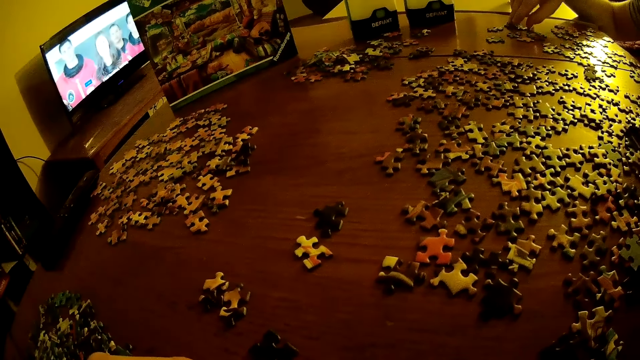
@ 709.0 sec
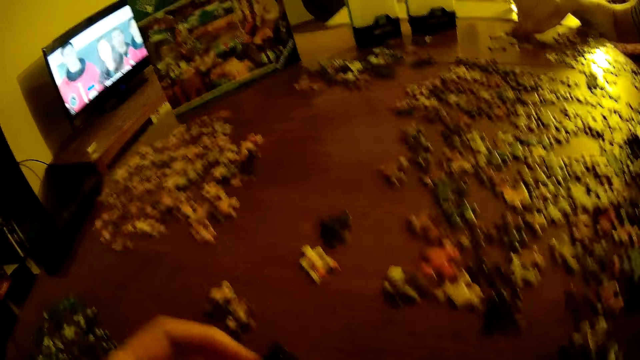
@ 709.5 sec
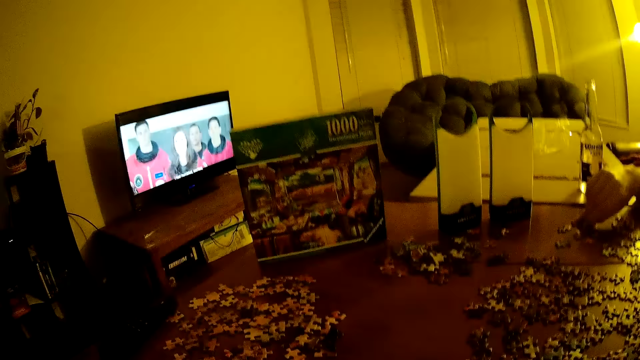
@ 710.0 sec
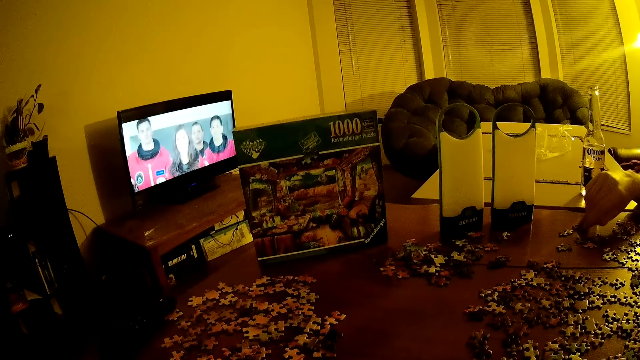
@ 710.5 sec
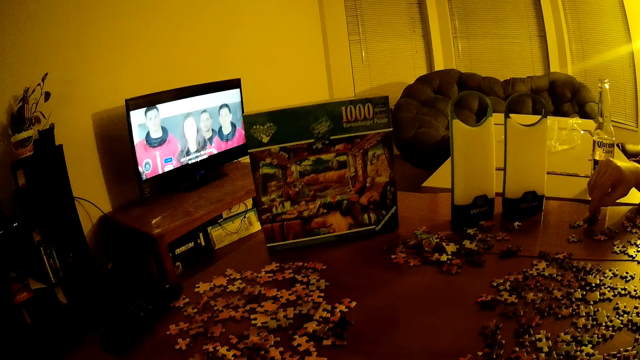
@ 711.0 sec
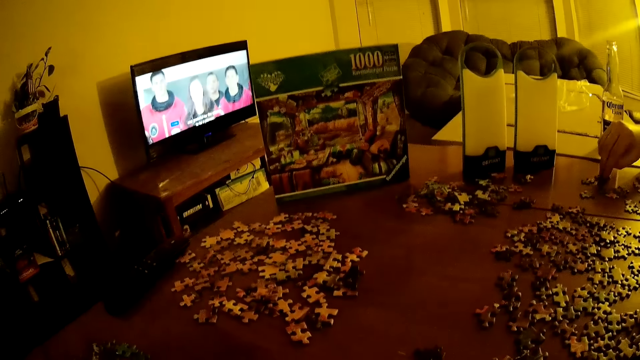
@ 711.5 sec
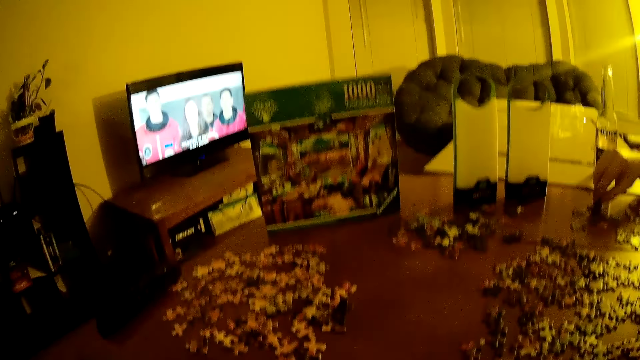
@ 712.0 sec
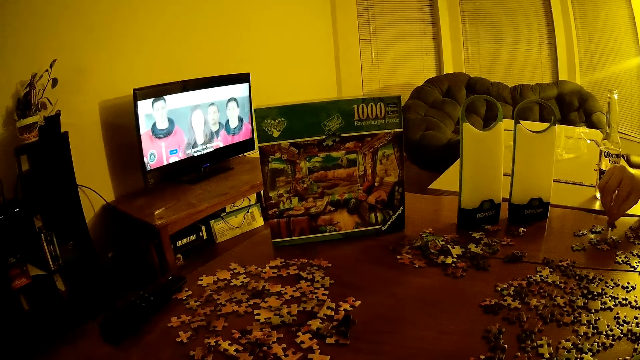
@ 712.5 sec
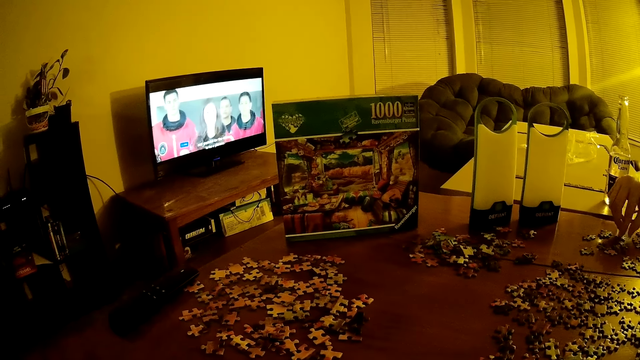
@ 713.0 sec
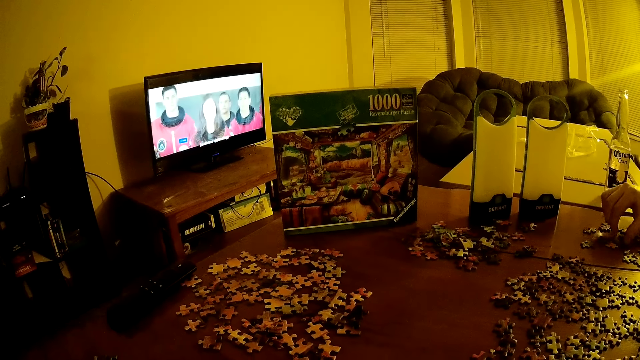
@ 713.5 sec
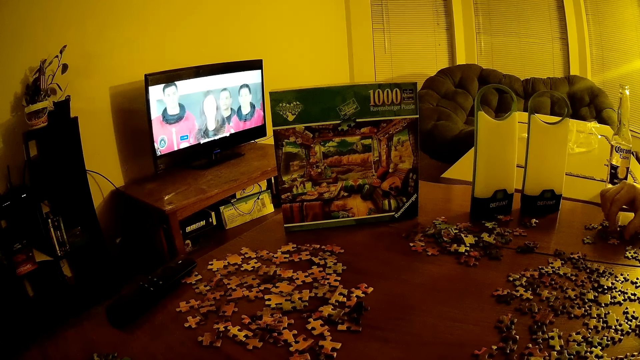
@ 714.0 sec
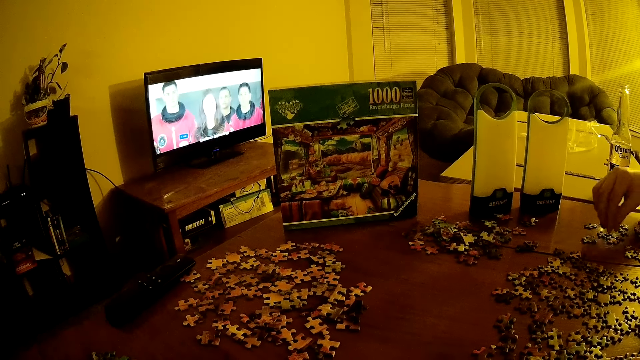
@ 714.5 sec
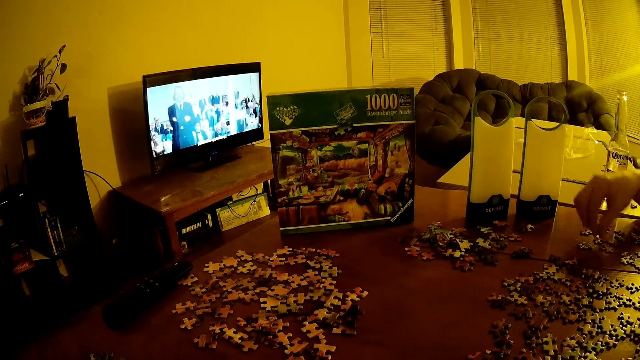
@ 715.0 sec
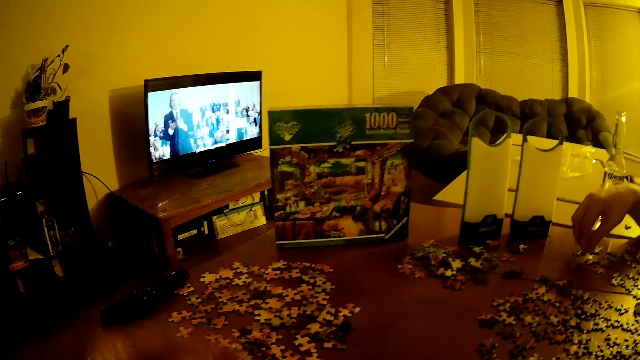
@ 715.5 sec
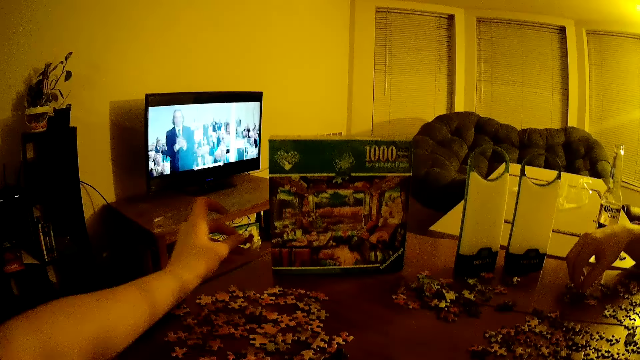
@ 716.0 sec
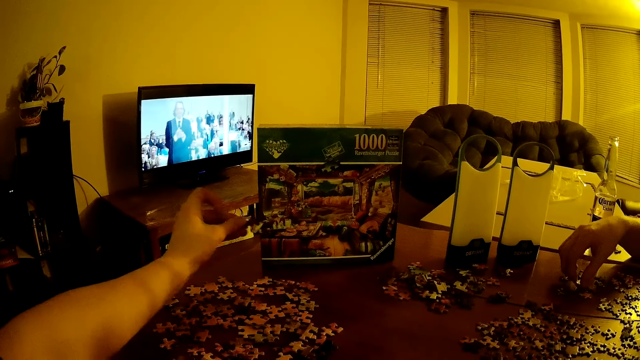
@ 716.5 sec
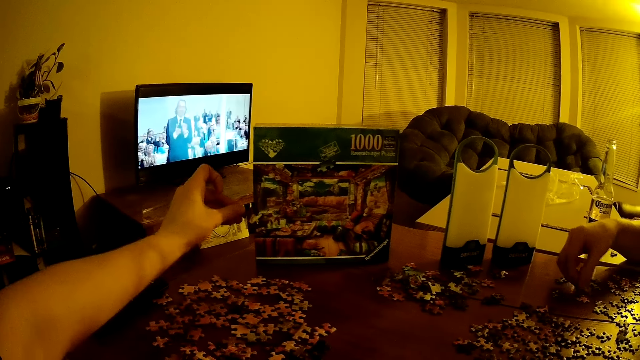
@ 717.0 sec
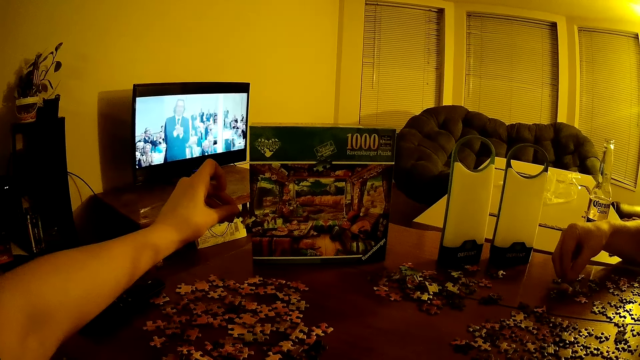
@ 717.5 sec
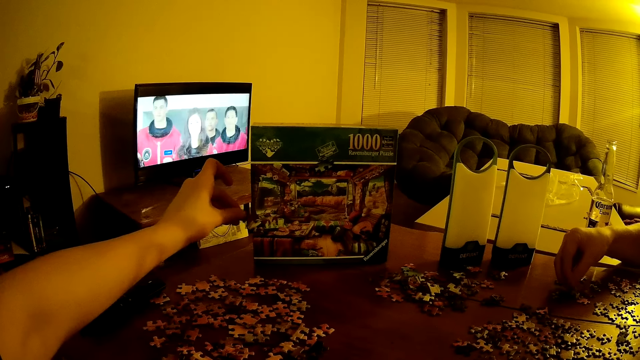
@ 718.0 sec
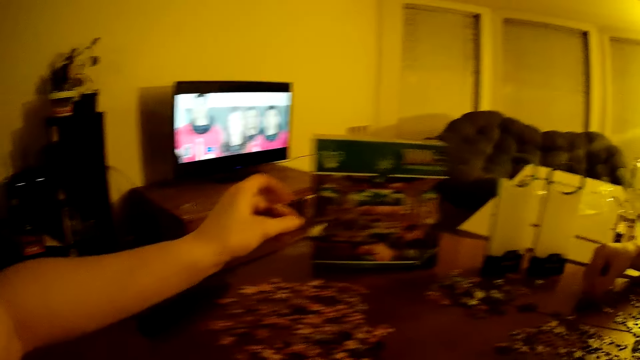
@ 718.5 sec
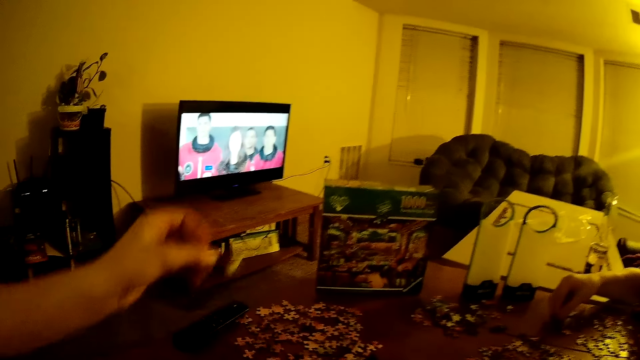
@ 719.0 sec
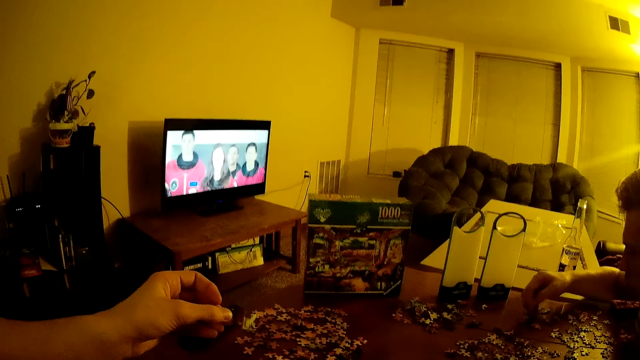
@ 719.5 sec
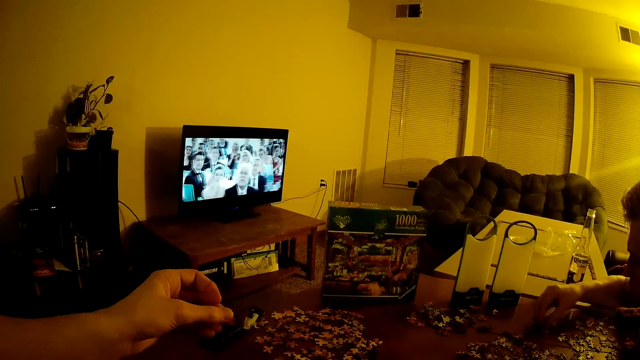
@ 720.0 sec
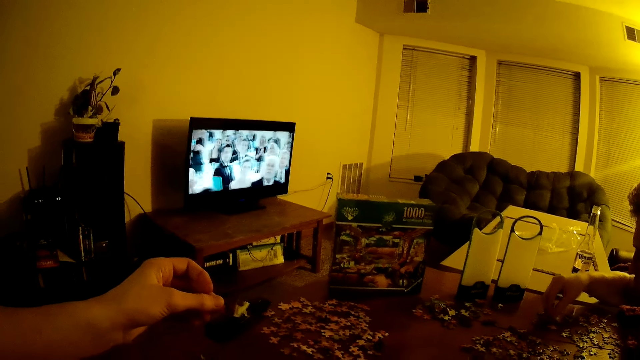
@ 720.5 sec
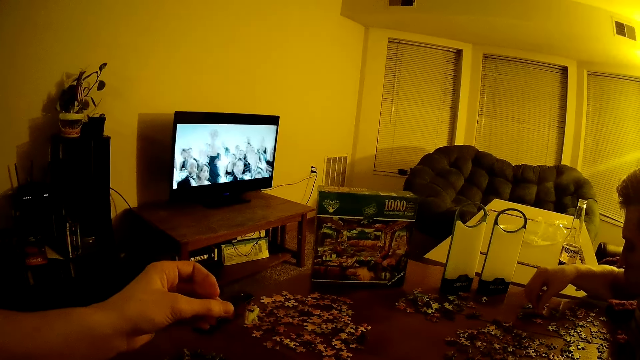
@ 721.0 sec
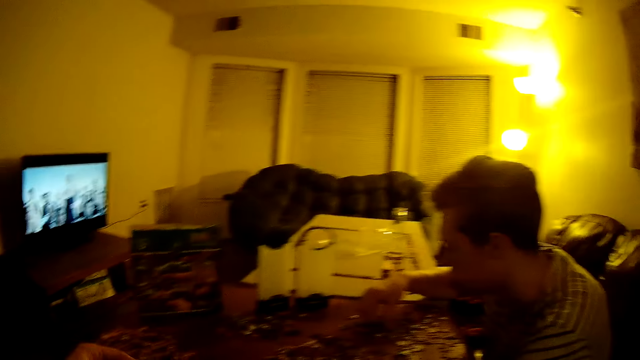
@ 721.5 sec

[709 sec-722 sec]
The camera wearer holds the puzzle.

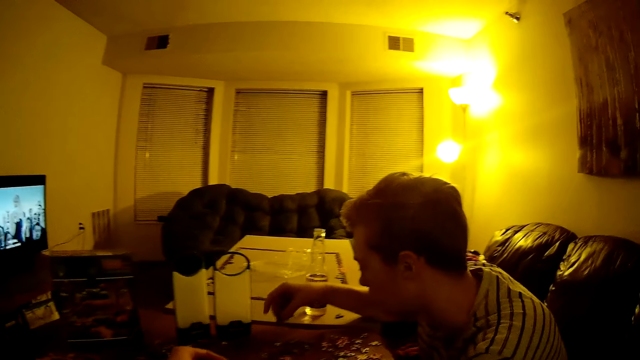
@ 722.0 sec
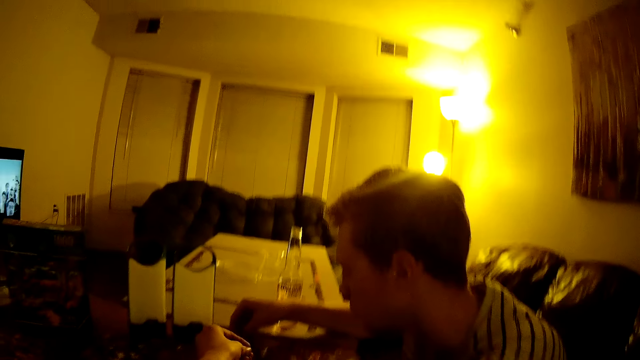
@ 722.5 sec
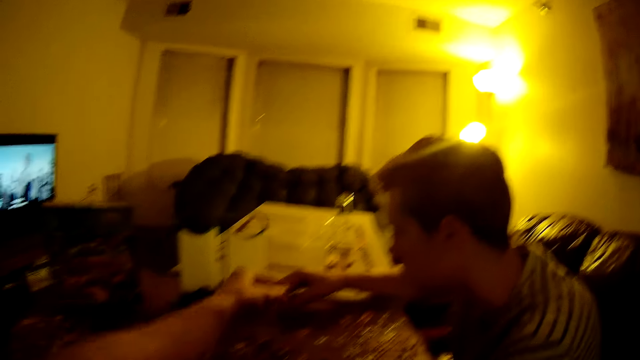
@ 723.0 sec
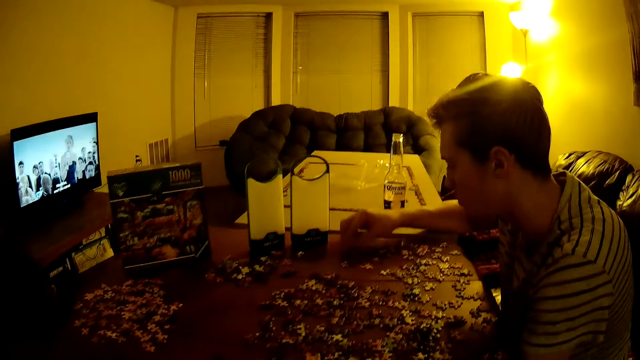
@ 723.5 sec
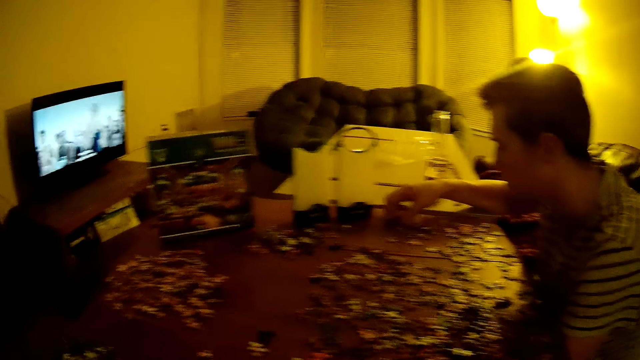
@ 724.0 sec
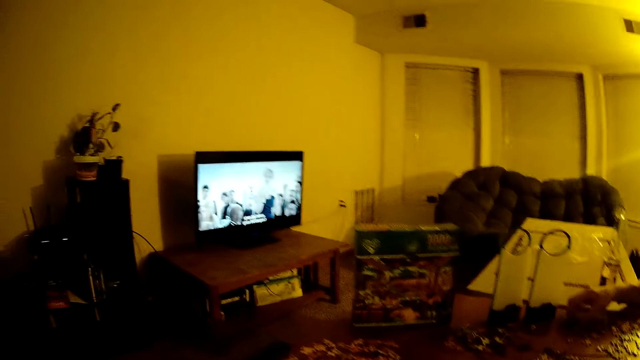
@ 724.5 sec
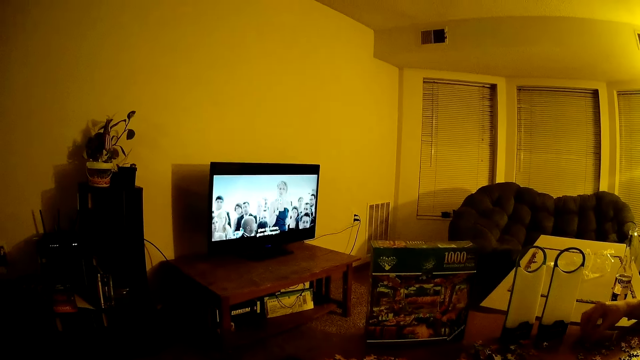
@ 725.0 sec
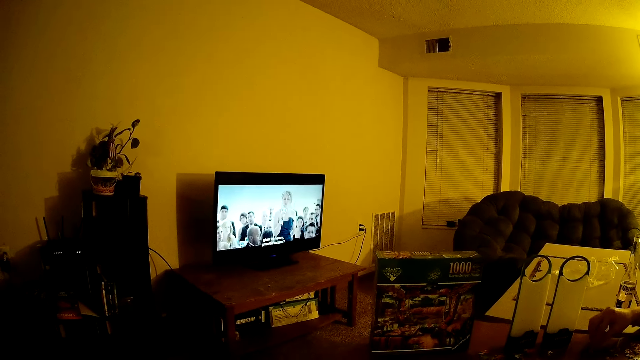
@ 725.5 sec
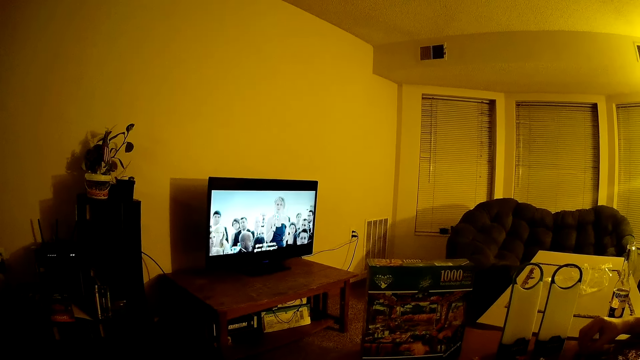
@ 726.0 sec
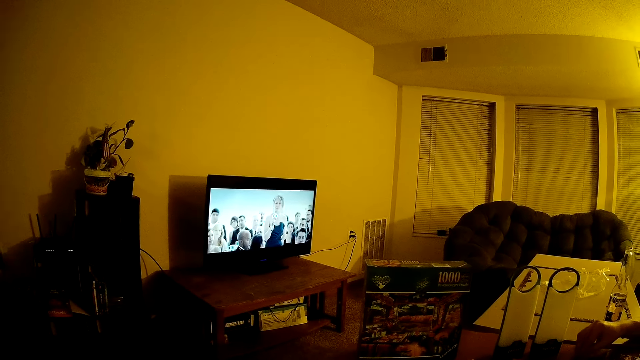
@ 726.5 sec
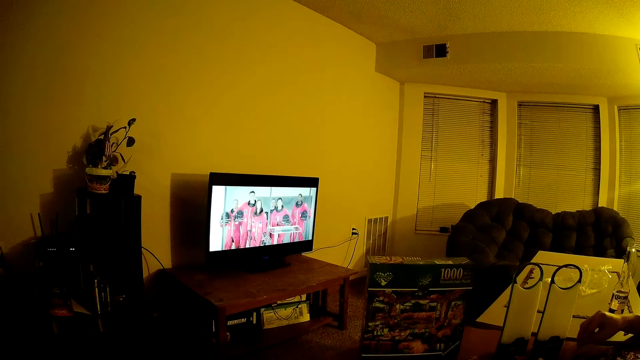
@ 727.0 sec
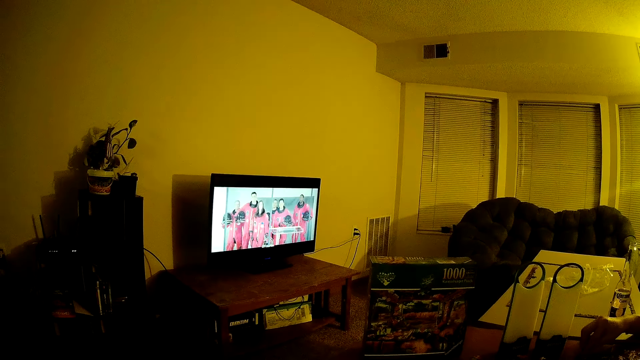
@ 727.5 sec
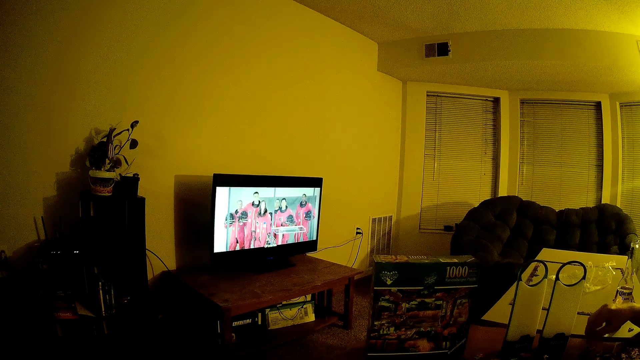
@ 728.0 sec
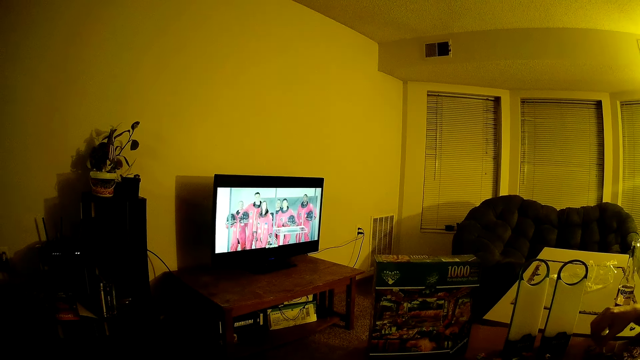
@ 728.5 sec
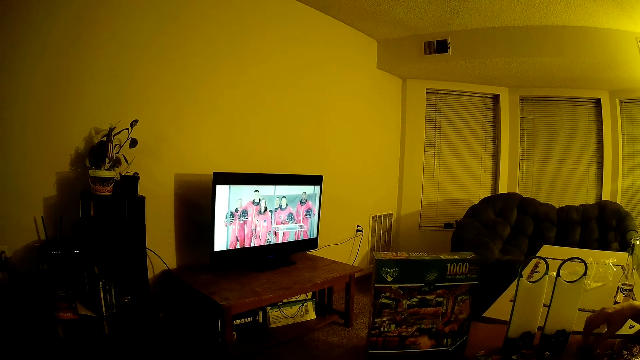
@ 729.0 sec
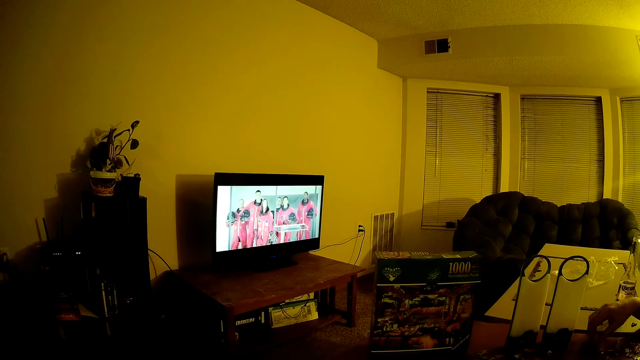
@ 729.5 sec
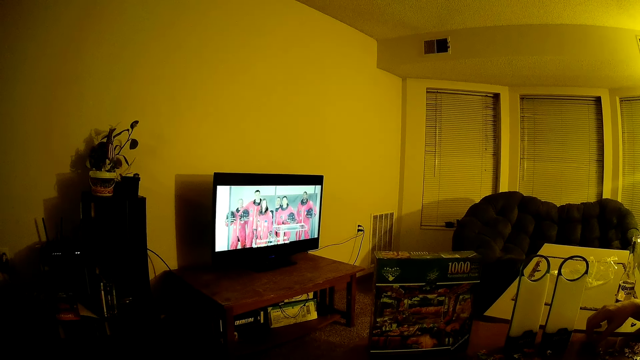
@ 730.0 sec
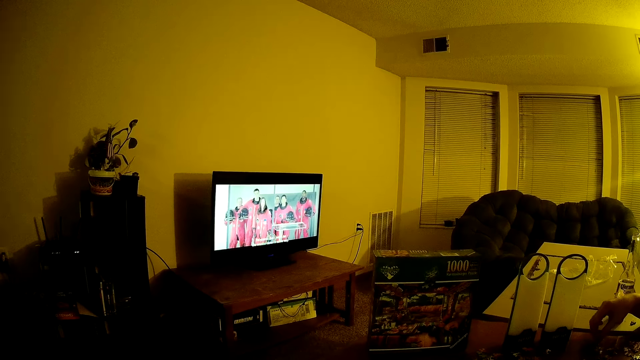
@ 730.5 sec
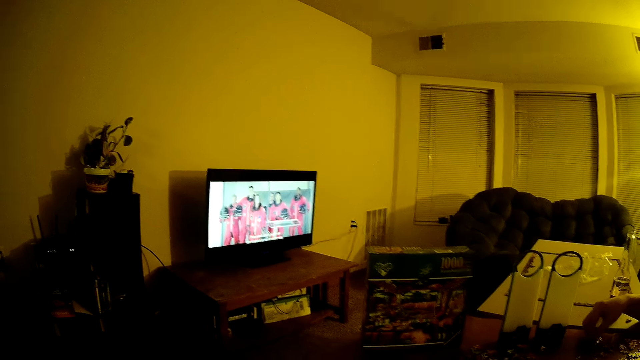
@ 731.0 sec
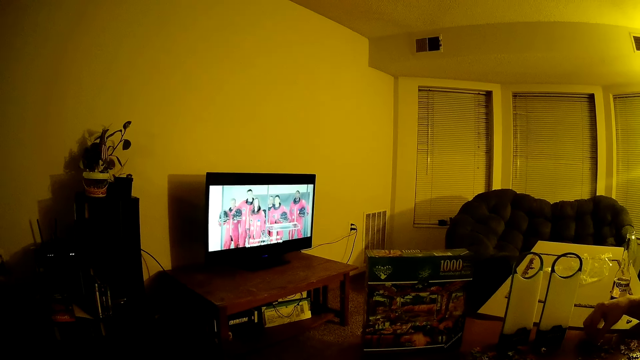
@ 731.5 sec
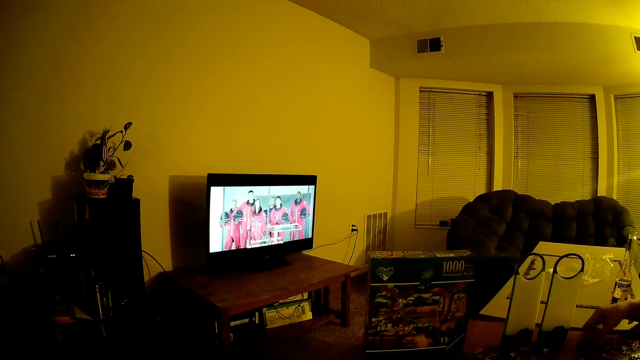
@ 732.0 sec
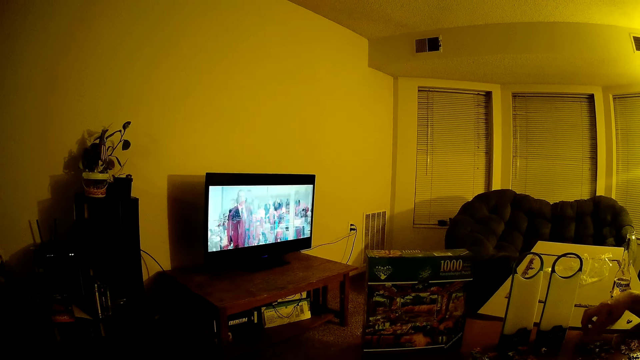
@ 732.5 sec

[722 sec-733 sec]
A man moves puzzles on the table.
